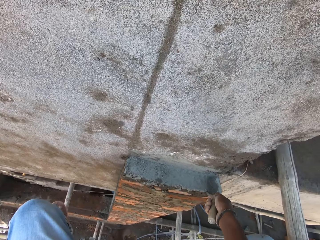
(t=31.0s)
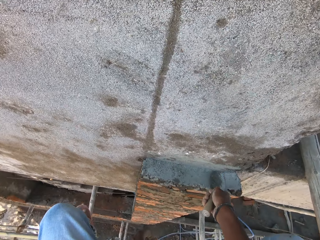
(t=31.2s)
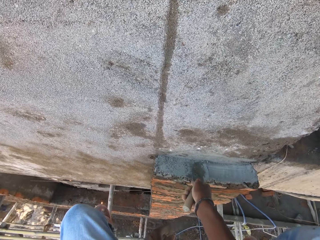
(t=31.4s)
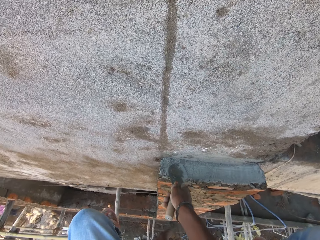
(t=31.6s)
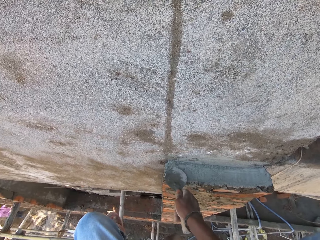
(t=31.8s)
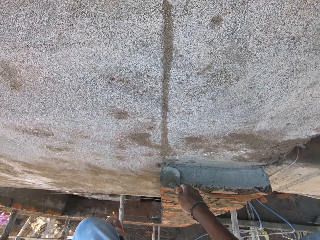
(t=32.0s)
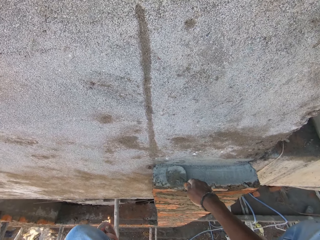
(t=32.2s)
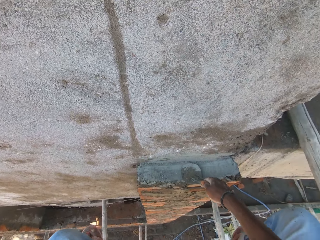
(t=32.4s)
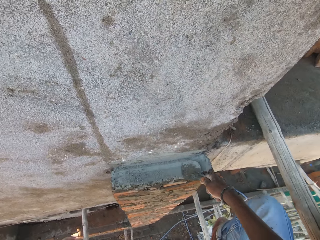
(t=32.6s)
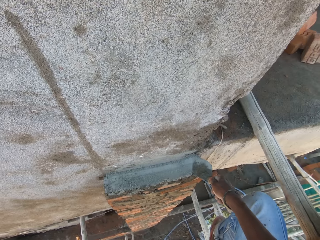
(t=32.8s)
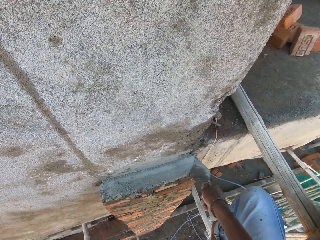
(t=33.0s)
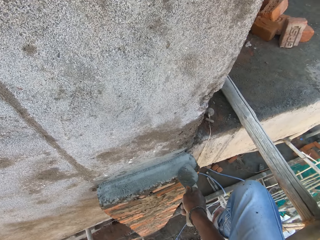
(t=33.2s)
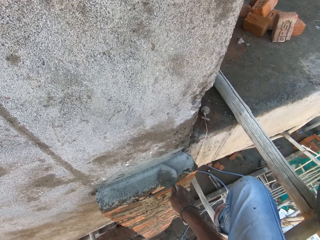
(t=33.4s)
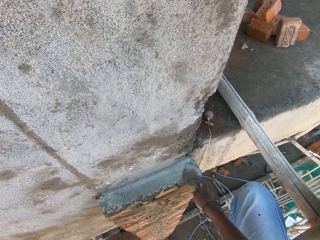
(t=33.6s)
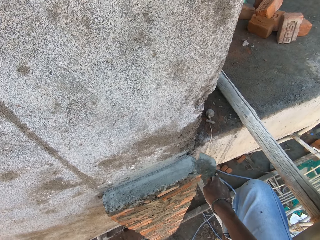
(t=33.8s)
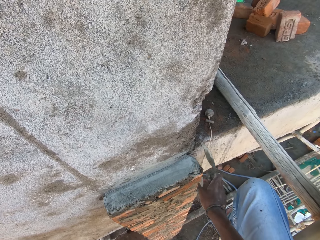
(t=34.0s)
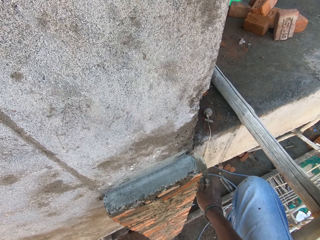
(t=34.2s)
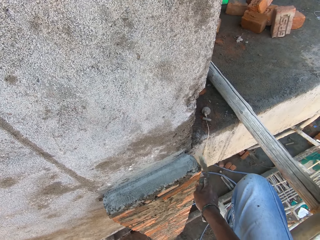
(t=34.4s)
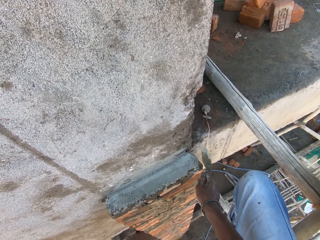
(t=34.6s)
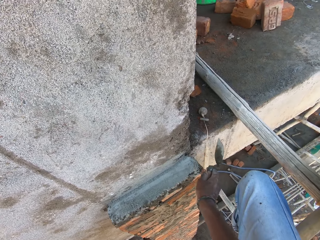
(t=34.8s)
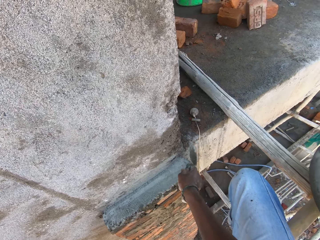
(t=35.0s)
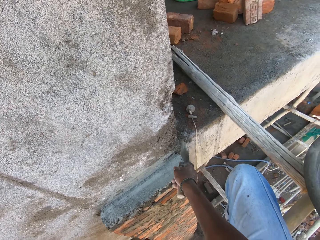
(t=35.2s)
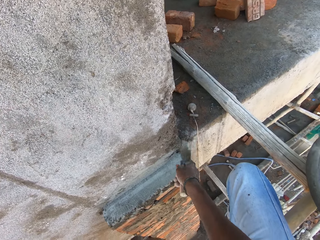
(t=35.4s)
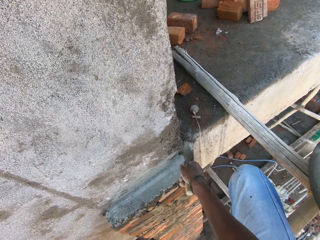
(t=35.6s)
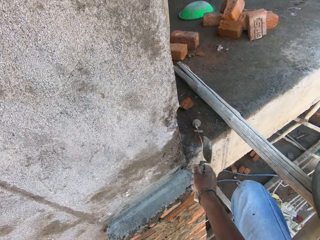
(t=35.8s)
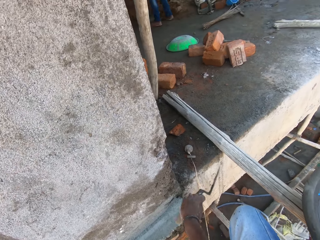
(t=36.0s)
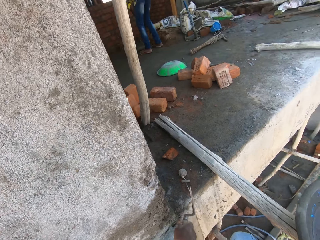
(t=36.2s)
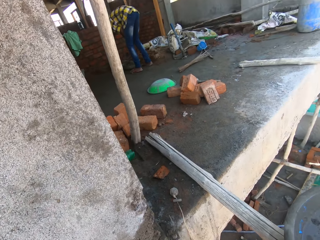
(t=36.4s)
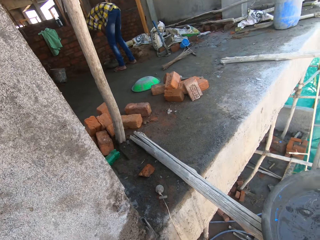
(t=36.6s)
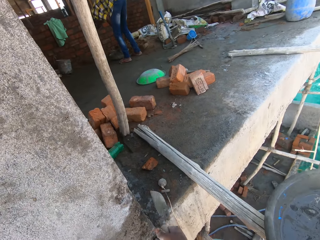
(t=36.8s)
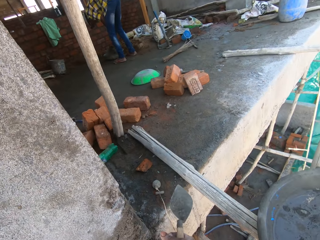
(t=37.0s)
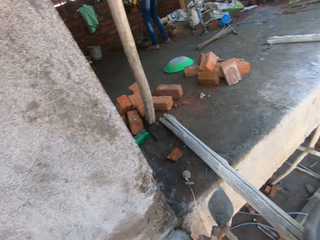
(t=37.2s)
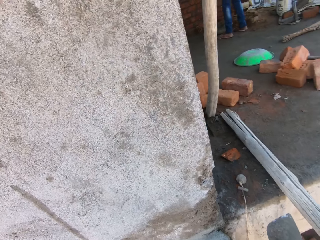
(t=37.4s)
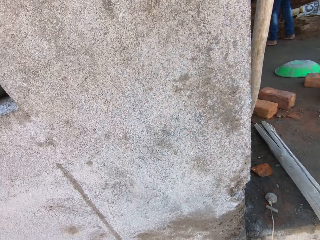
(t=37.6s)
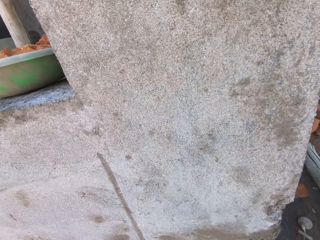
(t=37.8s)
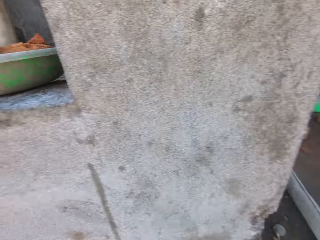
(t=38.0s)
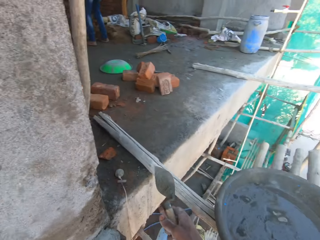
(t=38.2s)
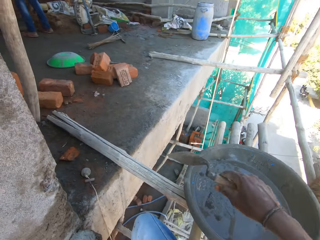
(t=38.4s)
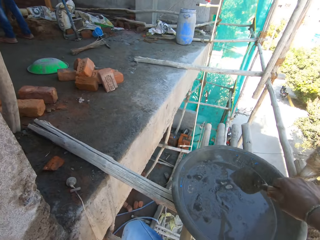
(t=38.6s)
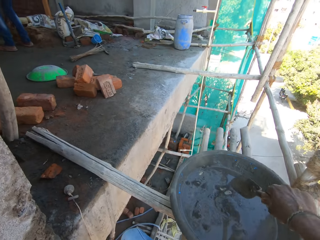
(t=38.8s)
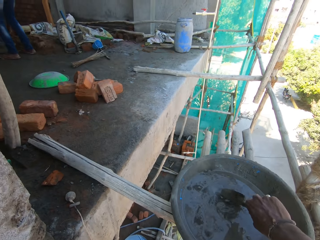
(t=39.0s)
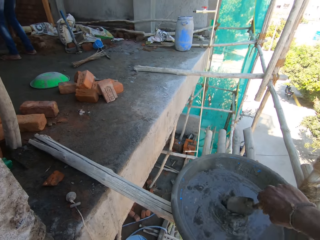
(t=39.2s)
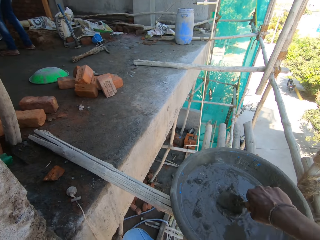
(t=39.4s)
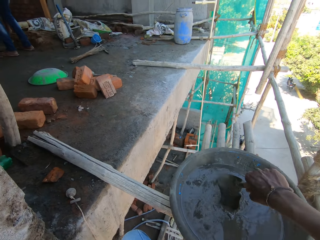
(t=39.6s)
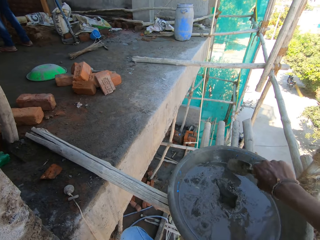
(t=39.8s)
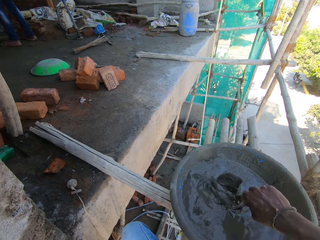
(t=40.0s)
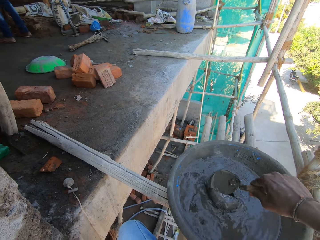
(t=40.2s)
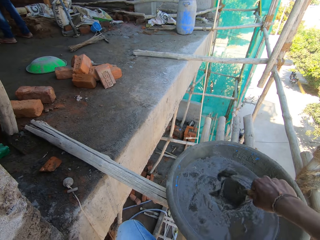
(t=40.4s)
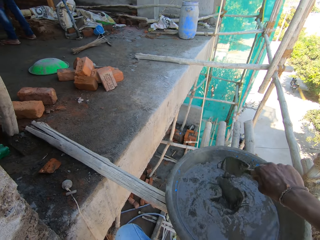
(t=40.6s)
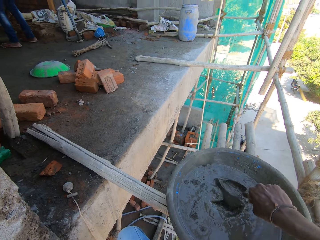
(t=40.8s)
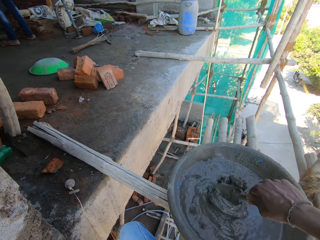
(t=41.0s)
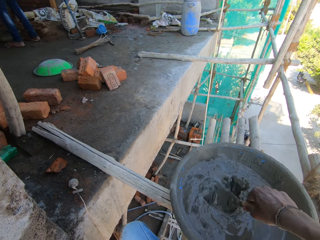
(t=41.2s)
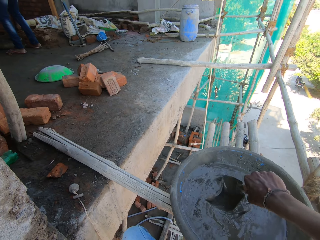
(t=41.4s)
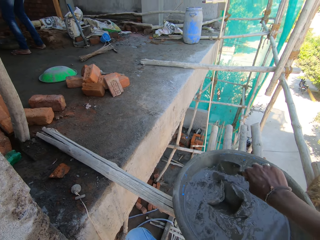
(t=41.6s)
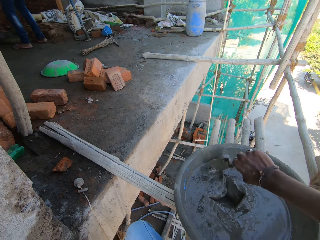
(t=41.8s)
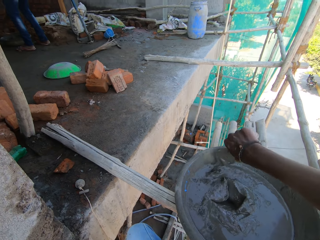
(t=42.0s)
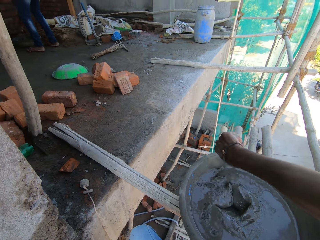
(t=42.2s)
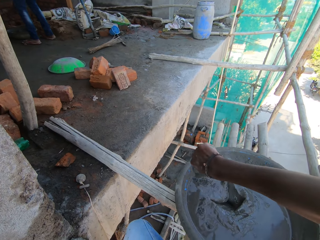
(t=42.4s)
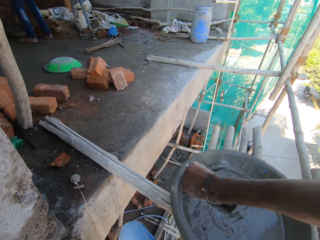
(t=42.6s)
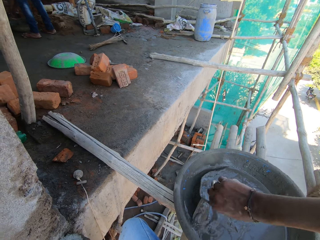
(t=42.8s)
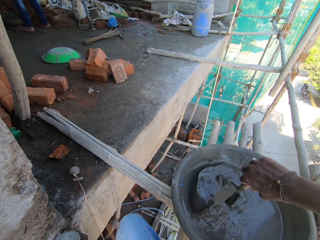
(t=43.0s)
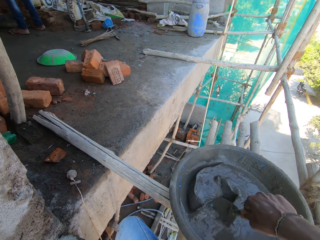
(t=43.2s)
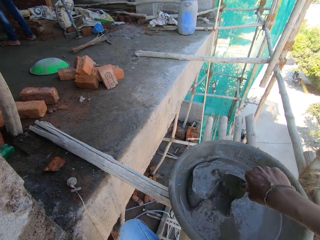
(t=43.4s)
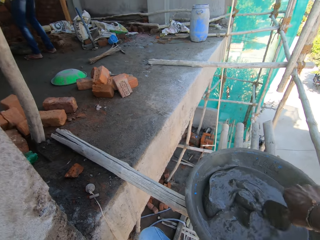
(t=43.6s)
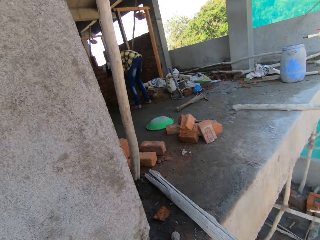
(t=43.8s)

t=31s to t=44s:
The camera wearer spreads cement on the concrete wall with the trowel in his right hand. He hits the concrete wall with the trowel in his right hand. He mixes mortar in the pan with the trowel in his right hand.

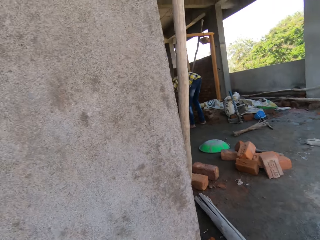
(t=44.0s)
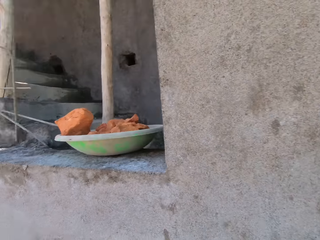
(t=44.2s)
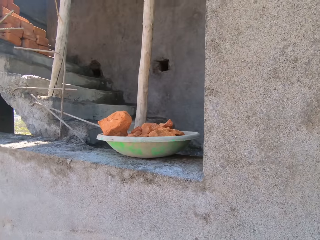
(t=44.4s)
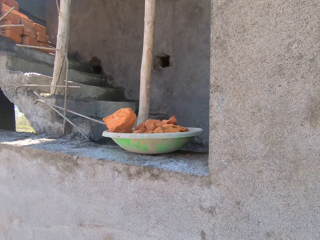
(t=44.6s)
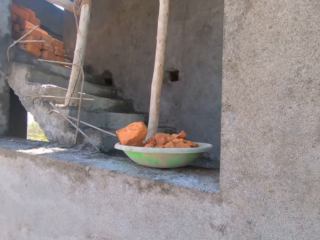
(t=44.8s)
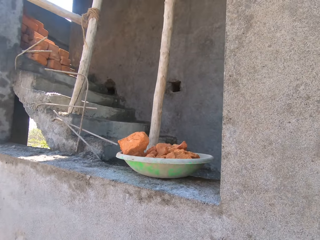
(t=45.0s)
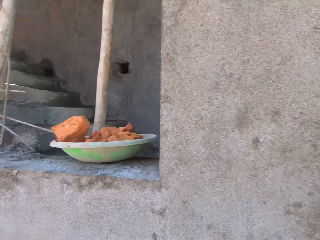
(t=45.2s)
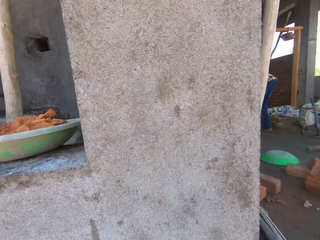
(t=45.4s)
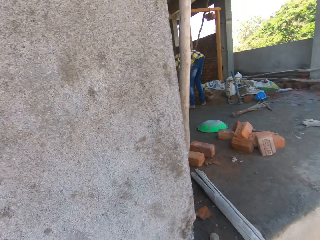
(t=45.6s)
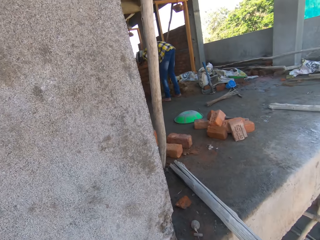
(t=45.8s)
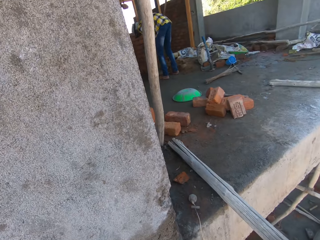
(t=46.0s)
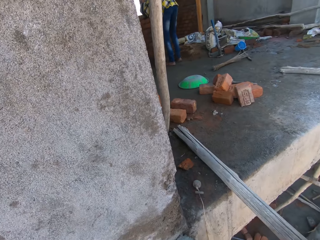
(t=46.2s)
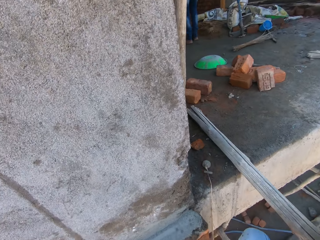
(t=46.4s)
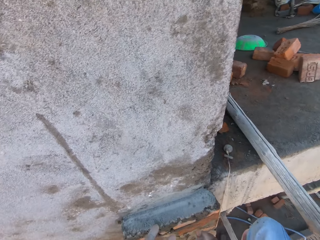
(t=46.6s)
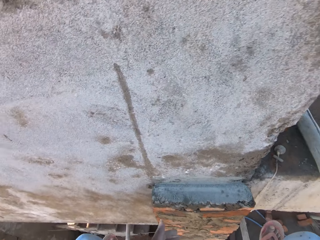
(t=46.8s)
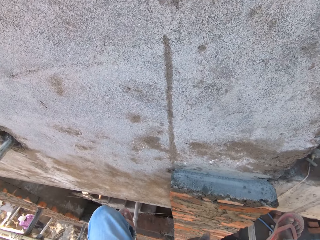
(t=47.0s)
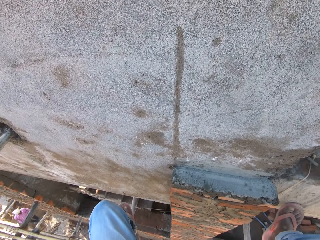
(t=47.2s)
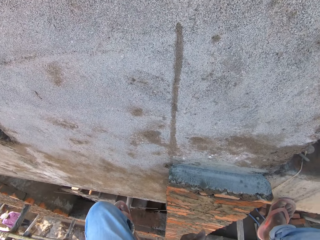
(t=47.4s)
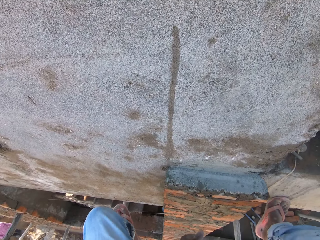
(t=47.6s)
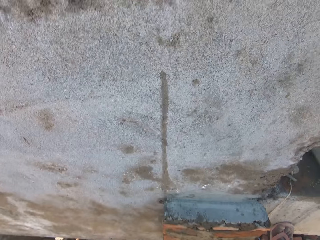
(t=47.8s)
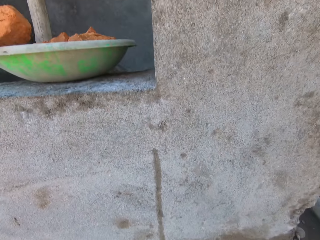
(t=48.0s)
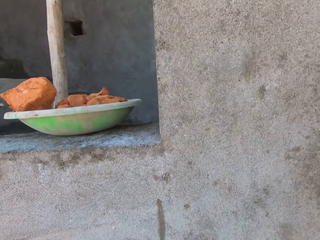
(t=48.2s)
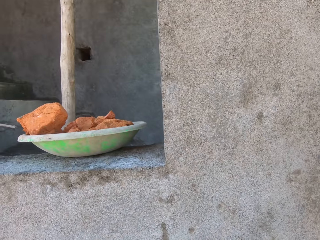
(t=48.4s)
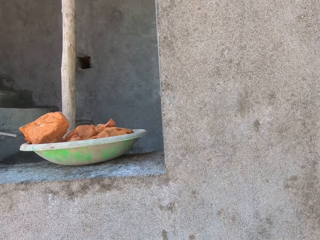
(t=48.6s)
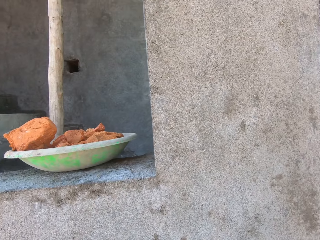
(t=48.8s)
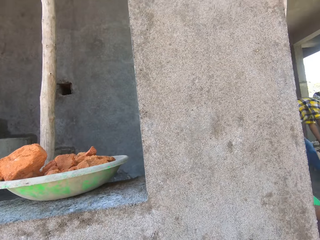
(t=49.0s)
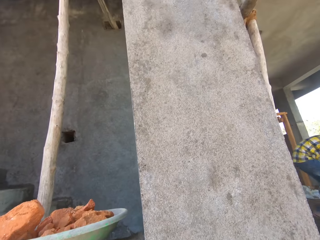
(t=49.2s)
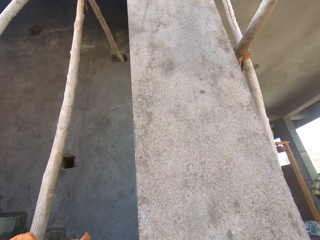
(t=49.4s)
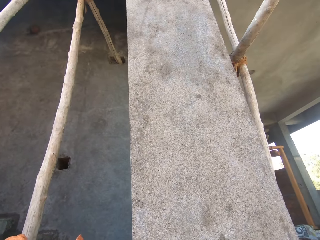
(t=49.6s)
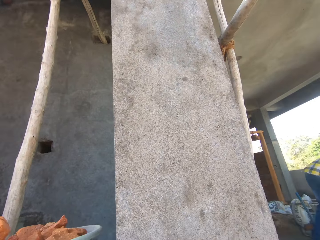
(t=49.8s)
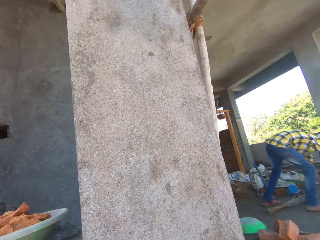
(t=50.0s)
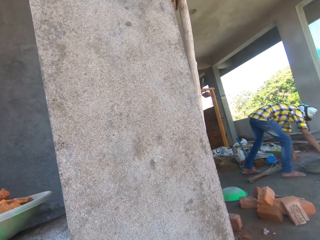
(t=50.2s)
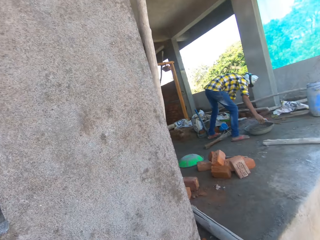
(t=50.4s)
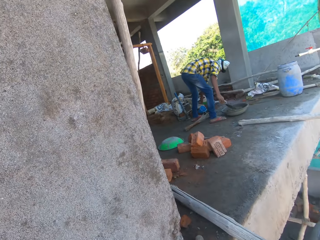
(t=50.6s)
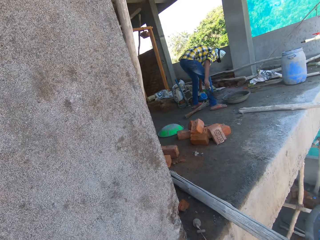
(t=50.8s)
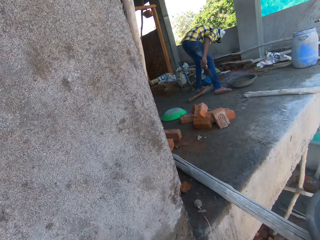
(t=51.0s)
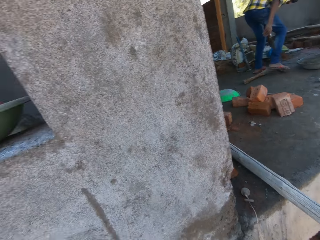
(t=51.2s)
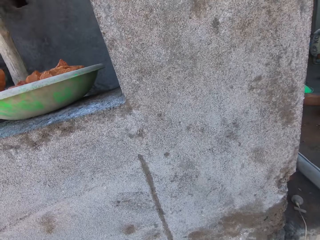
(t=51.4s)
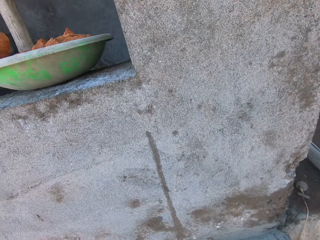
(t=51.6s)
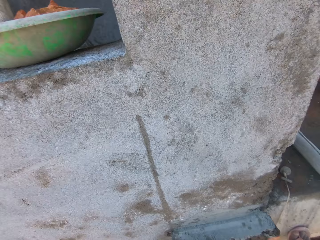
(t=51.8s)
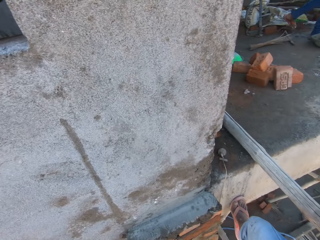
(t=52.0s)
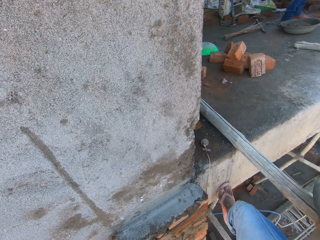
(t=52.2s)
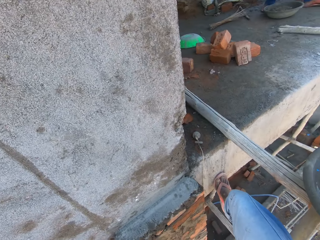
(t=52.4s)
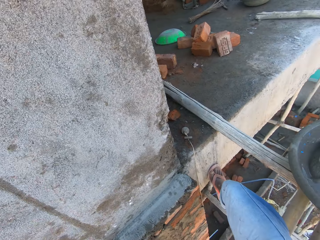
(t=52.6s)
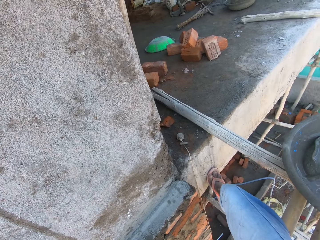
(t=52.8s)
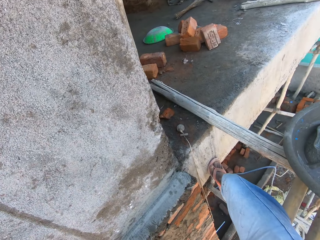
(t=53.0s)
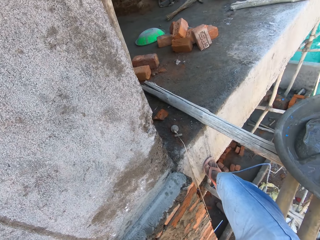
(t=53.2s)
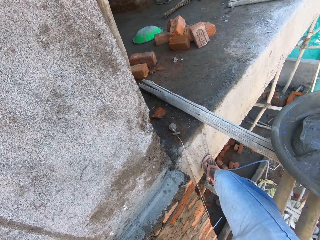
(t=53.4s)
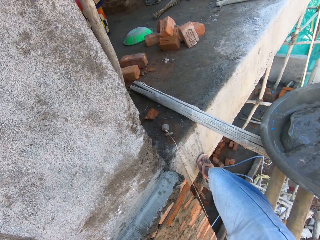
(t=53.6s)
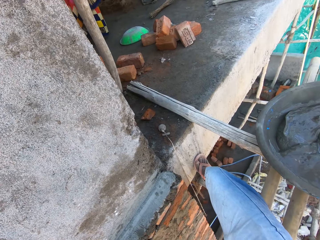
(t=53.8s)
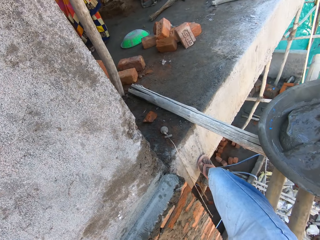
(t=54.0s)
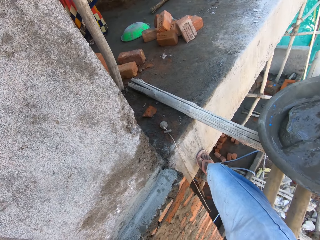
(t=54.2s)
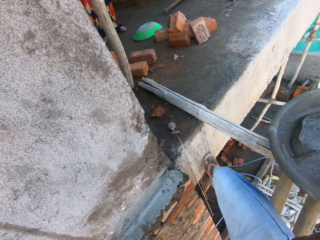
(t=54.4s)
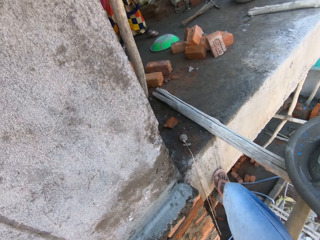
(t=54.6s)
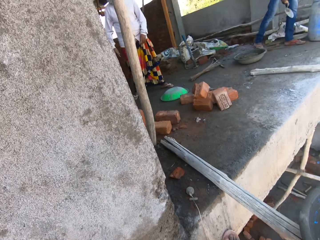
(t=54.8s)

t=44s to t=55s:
The camera wearer converses. The man holds a trowel with his right hand.
